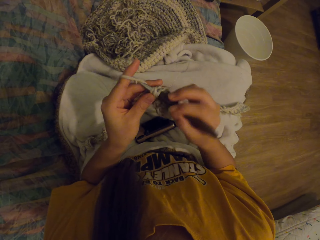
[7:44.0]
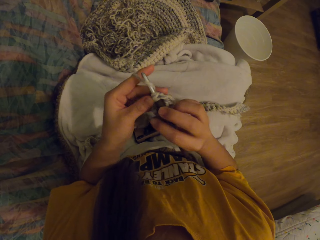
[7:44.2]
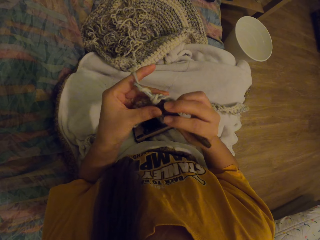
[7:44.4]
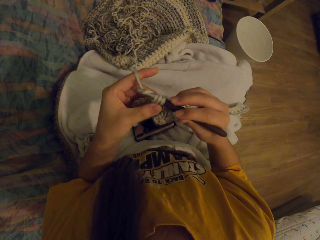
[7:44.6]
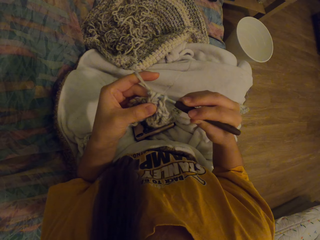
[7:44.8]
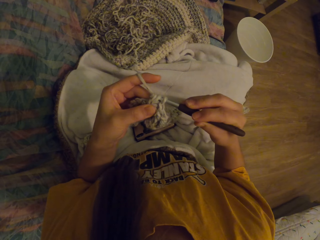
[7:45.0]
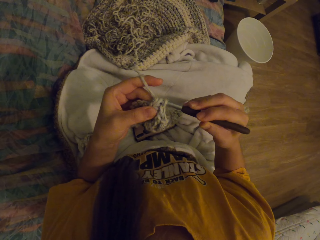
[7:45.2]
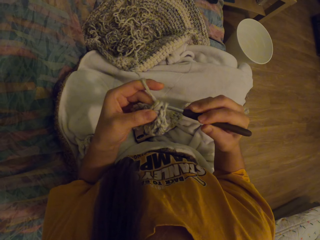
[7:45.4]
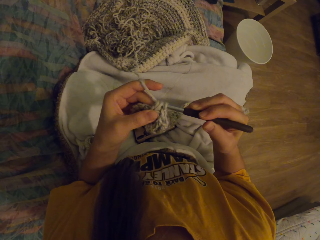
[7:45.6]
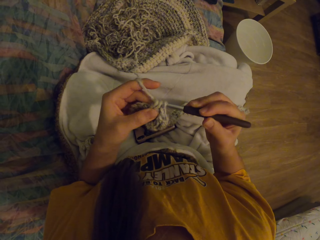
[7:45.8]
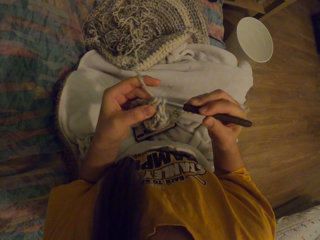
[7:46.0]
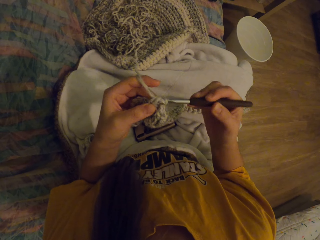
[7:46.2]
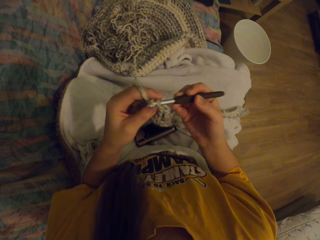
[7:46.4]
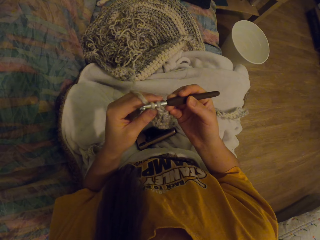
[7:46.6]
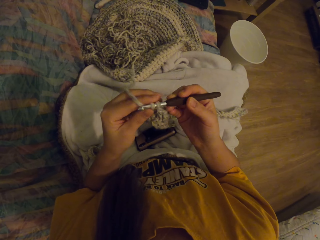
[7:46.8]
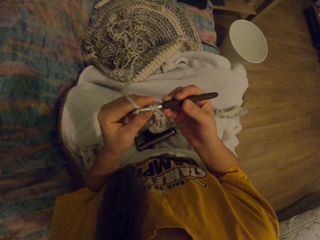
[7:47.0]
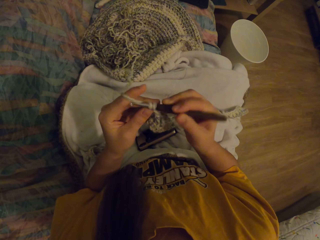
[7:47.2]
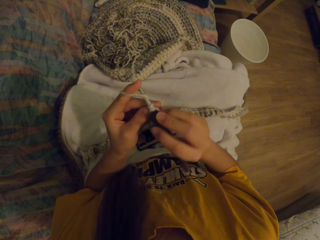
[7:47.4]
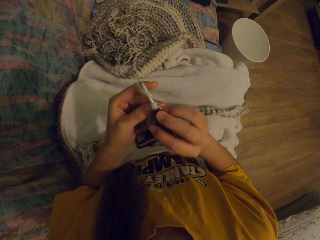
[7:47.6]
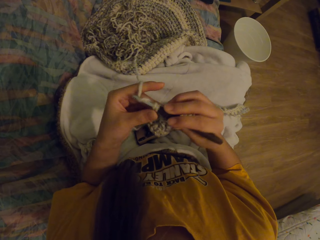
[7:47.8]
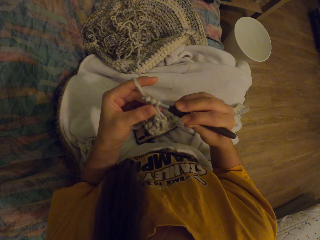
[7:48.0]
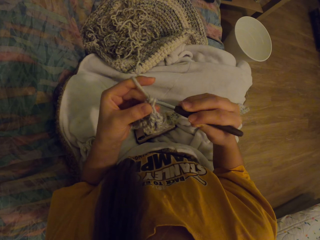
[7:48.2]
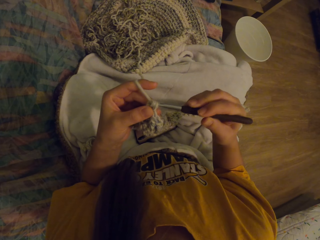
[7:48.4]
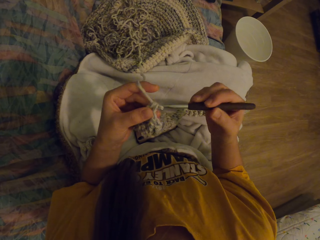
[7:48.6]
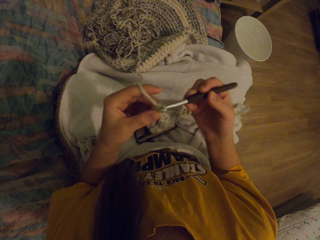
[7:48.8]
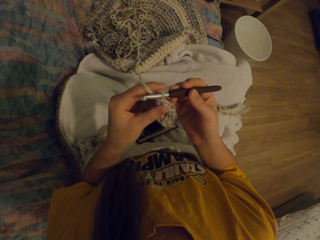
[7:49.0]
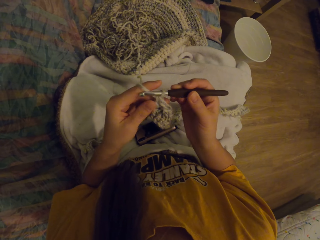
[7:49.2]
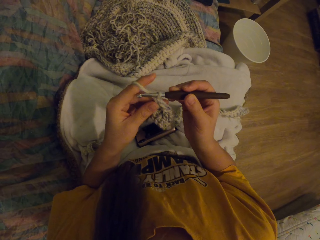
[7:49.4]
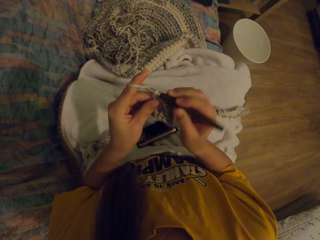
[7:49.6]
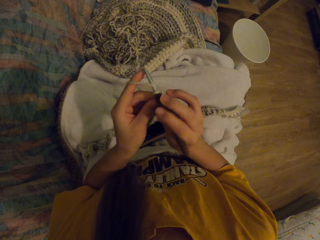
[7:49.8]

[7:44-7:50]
The camera wearer knits the fabric with the crochet.

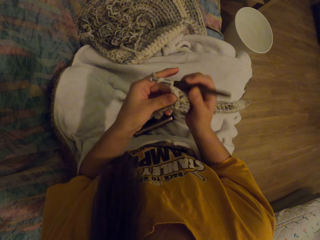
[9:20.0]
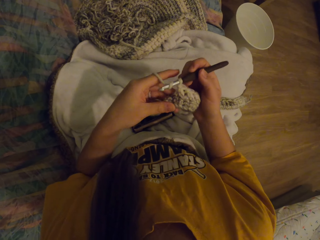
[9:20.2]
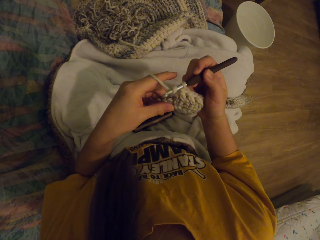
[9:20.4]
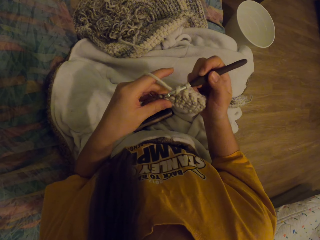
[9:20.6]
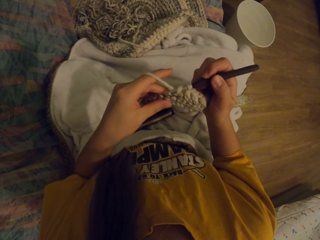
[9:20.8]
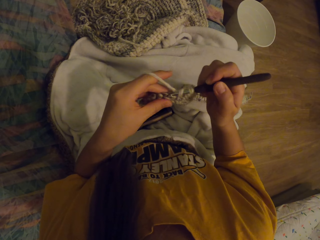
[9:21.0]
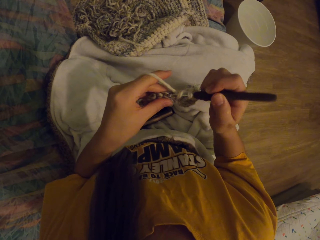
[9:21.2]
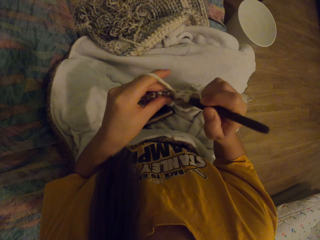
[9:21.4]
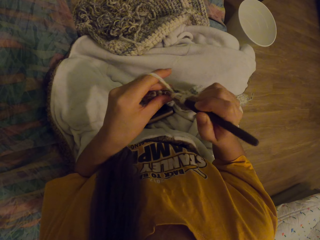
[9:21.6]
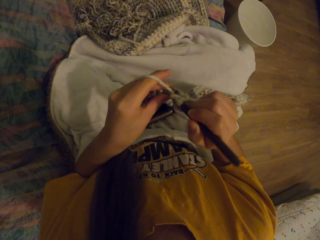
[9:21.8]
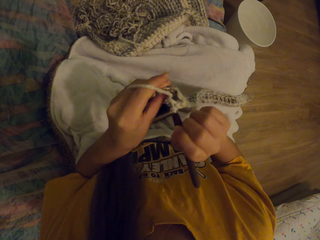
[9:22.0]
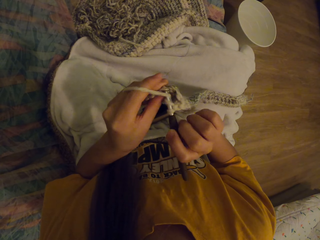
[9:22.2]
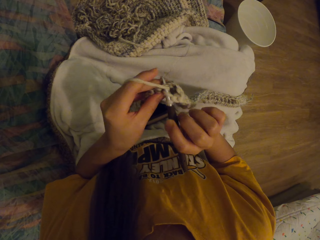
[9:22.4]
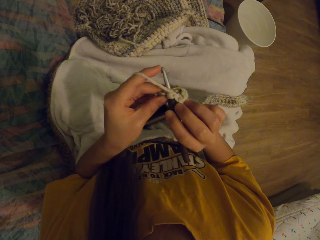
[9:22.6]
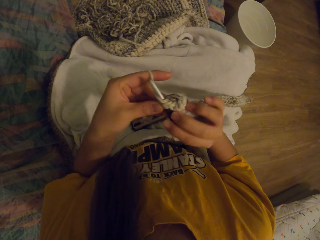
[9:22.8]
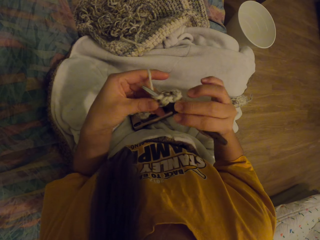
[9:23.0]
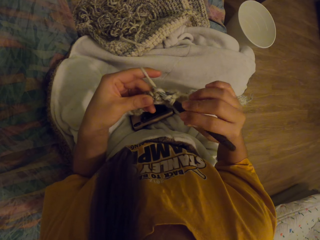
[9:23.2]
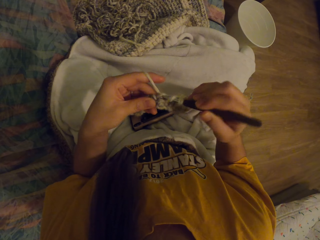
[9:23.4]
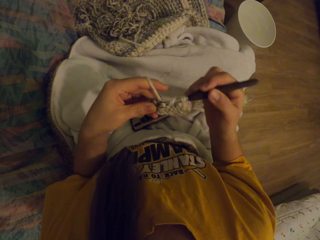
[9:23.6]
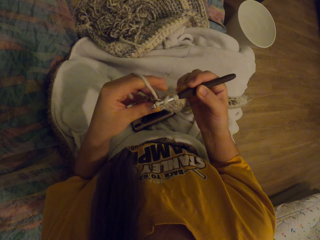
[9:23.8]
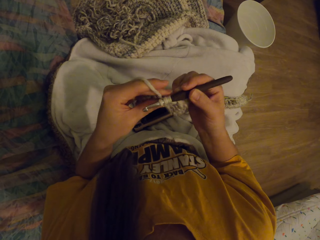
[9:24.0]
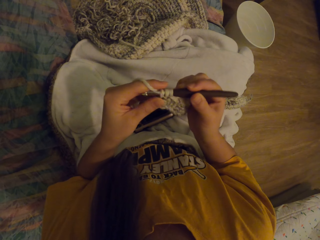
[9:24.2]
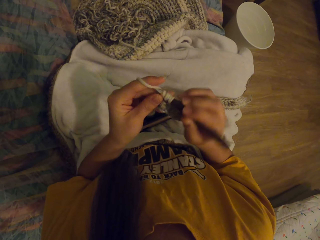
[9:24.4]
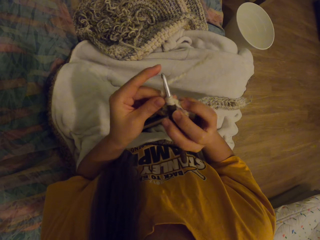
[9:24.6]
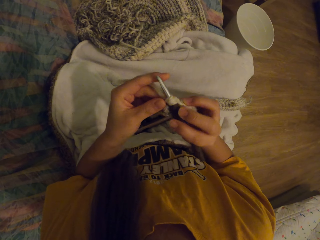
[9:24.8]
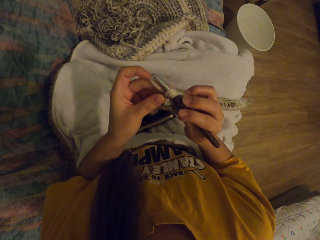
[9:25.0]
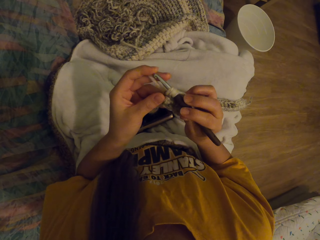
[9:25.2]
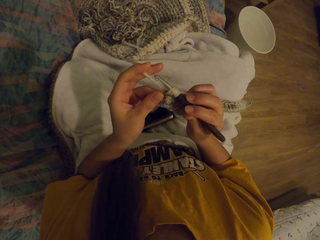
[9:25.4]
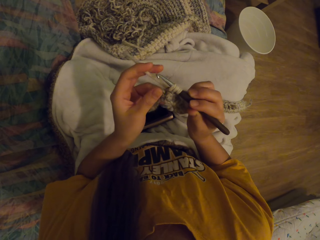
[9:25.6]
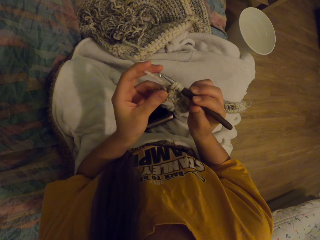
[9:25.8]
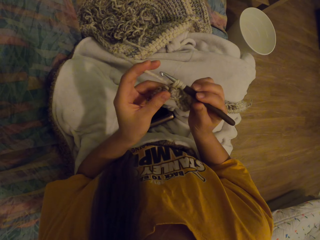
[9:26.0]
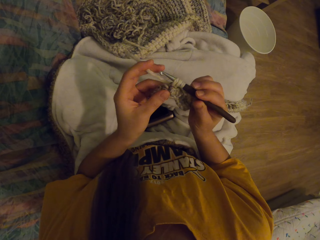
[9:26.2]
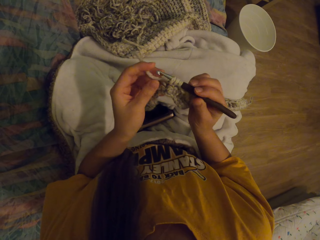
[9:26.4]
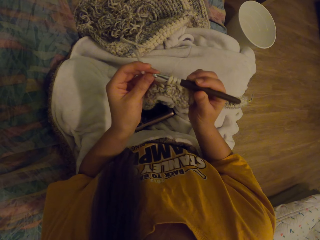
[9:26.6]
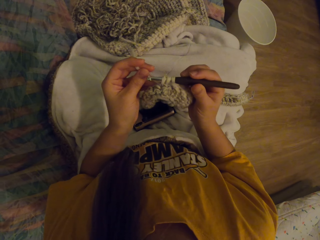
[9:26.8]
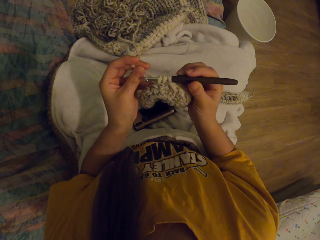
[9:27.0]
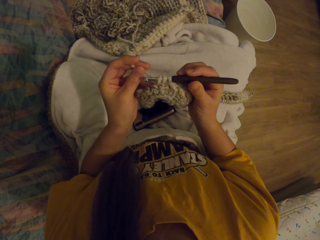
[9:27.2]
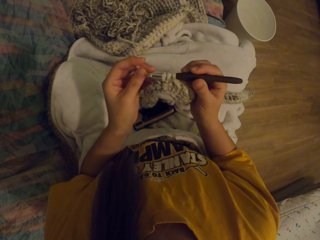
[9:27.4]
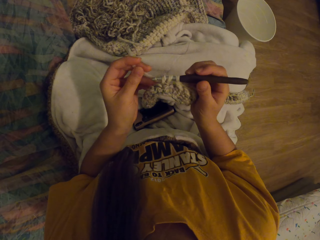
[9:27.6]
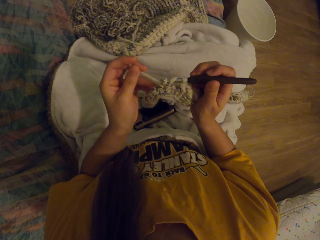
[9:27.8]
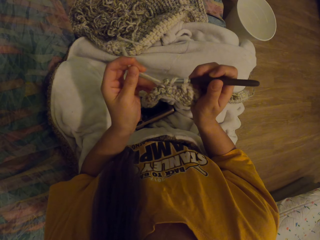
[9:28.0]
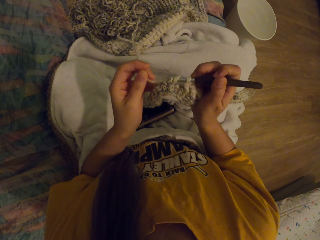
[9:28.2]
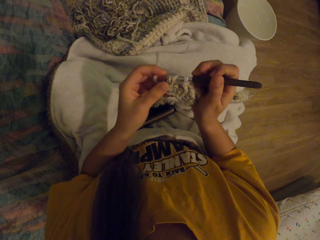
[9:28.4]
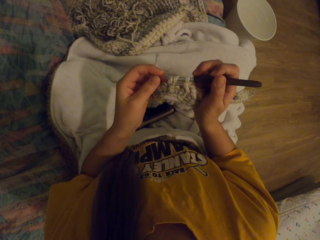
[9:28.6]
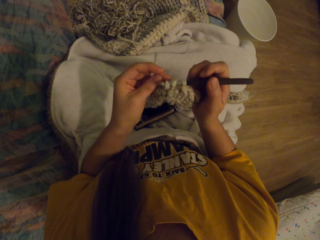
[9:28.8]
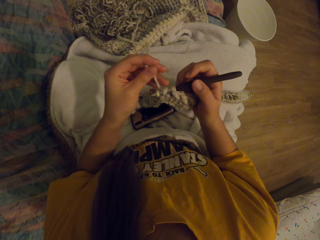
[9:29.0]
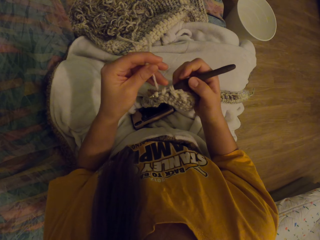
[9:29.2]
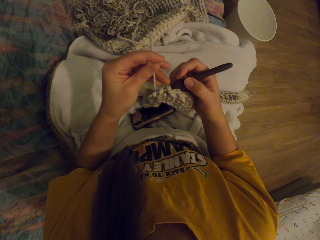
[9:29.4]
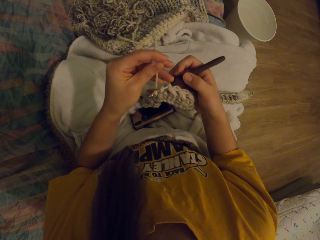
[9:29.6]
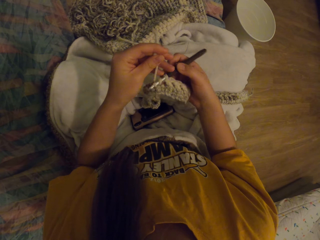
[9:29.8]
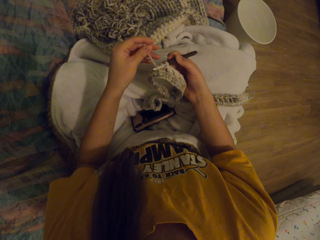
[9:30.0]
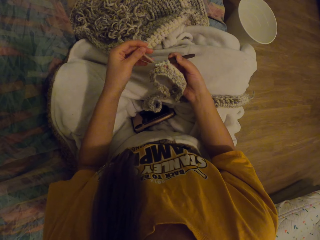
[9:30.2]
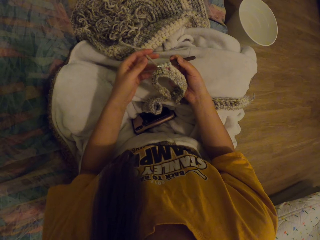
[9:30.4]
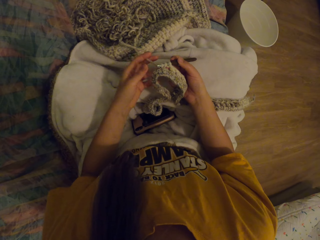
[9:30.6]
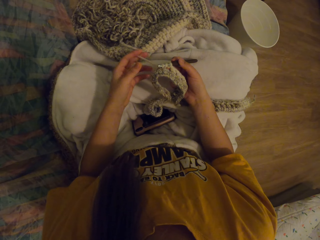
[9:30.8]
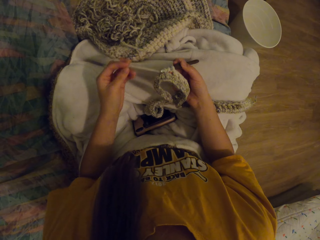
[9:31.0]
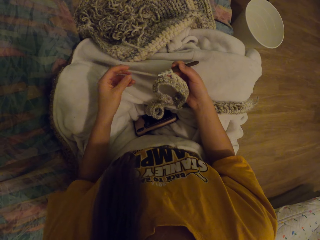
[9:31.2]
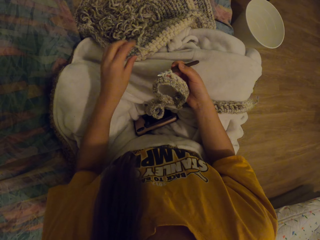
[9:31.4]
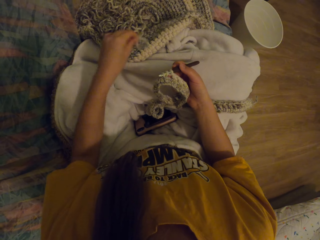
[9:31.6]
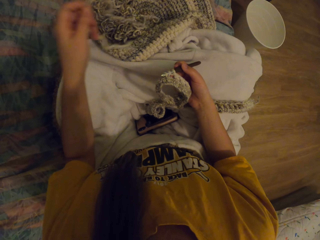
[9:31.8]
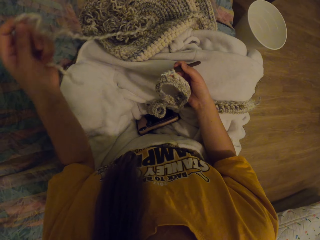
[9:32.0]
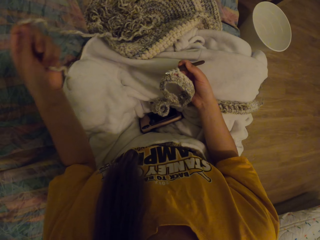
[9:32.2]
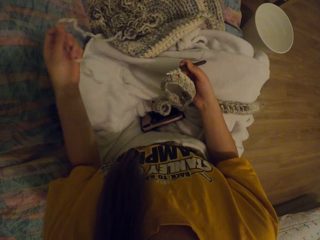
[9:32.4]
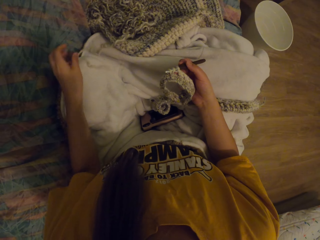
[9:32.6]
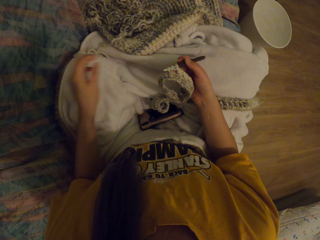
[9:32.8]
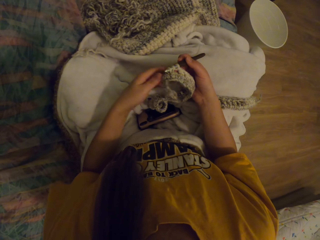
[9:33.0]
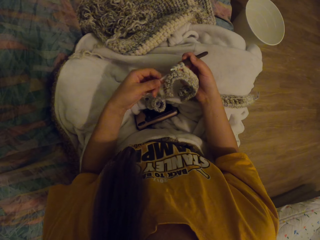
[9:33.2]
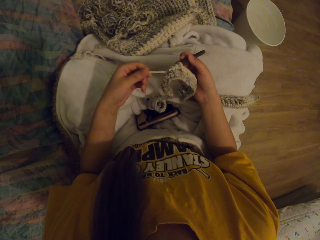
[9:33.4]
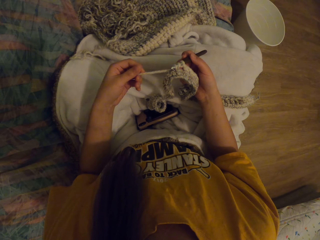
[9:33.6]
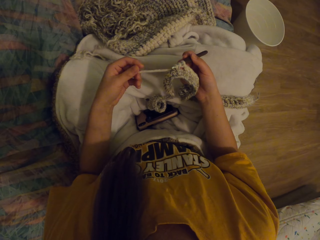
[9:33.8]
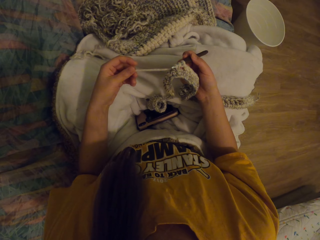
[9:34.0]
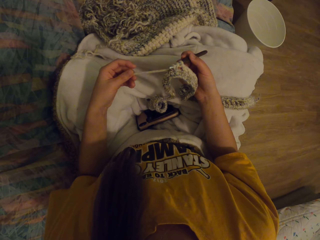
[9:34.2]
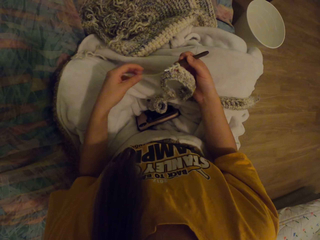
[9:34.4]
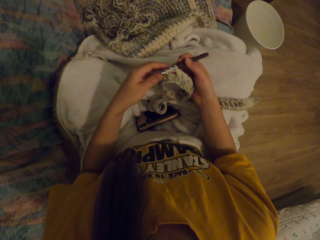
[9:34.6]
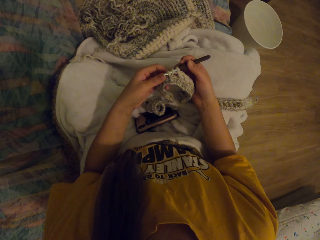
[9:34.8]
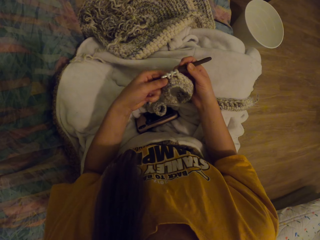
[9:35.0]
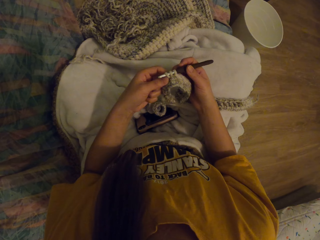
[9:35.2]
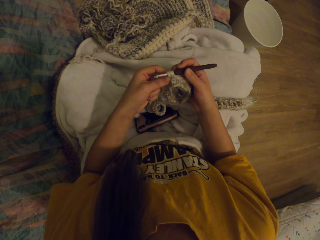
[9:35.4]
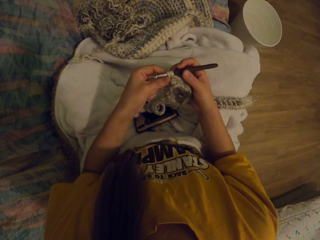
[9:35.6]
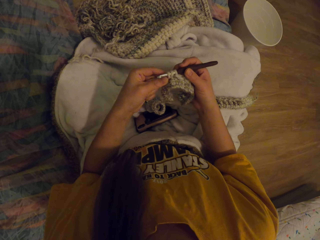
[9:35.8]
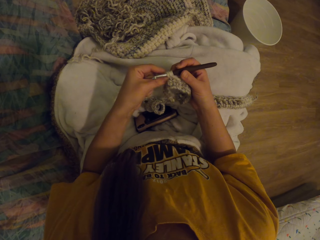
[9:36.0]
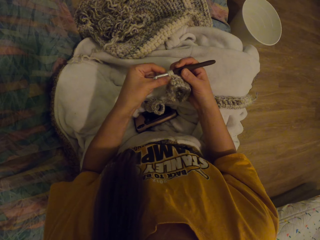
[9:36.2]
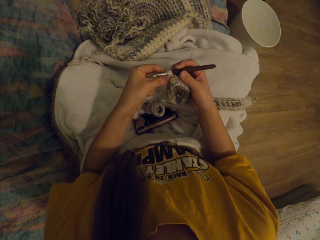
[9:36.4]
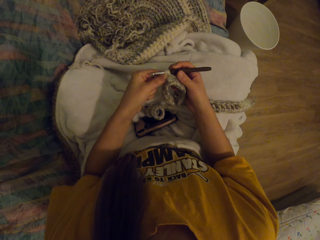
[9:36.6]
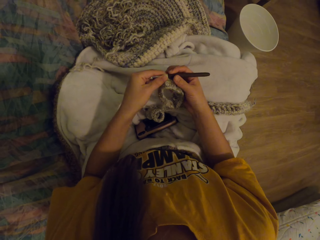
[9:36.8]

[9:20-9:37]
The camera wearer knits the fabric with the crochet. He stares at the fabric. He picks a wool thread from his lap. He drops the thread on the floor. He checks the wool thread.
